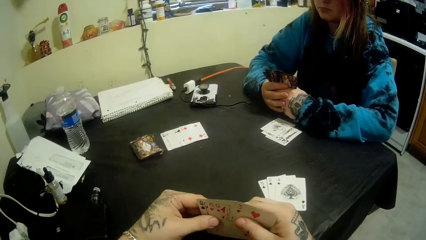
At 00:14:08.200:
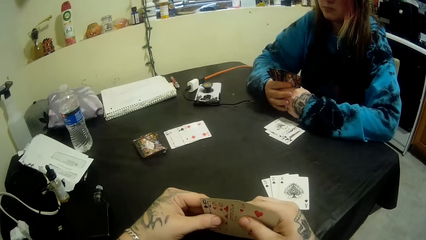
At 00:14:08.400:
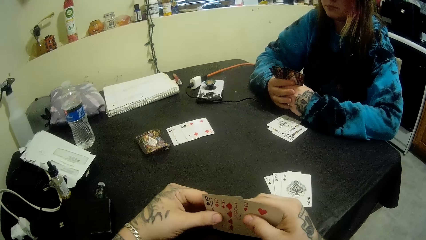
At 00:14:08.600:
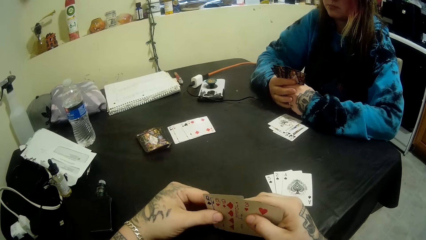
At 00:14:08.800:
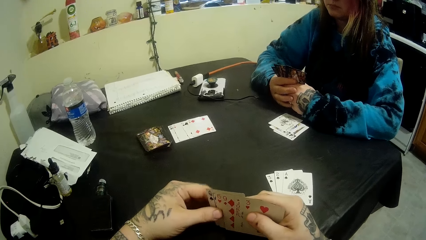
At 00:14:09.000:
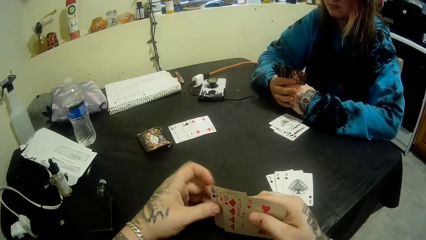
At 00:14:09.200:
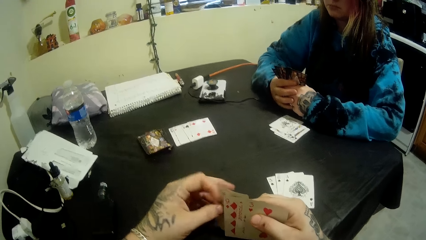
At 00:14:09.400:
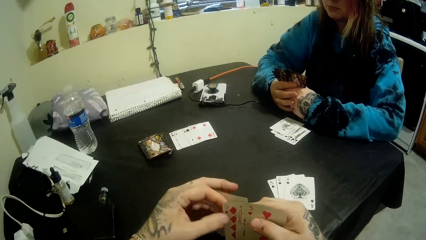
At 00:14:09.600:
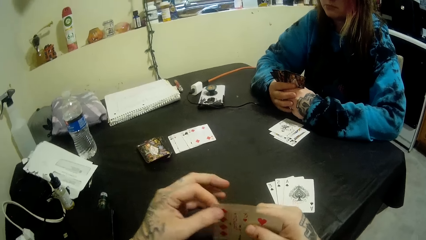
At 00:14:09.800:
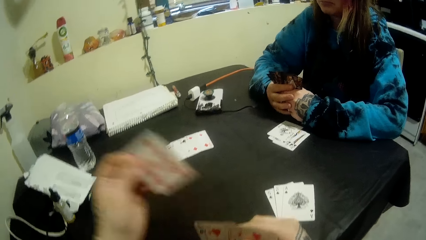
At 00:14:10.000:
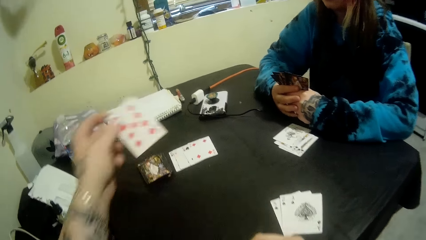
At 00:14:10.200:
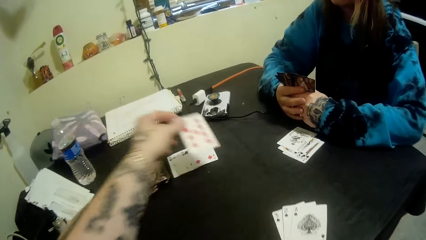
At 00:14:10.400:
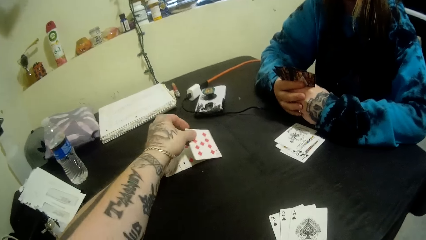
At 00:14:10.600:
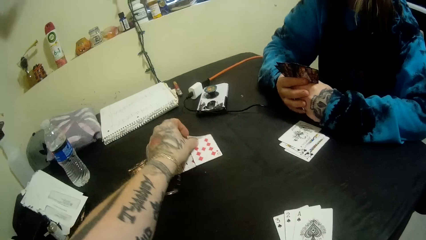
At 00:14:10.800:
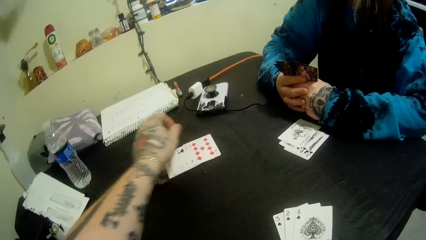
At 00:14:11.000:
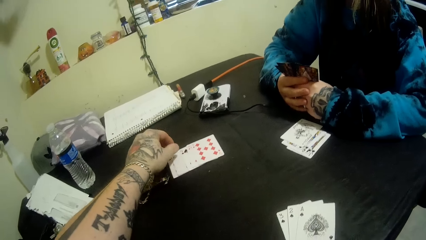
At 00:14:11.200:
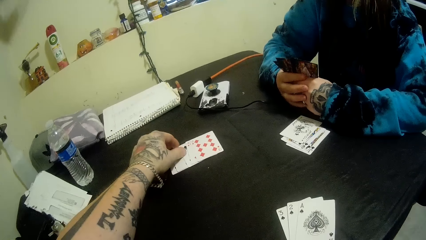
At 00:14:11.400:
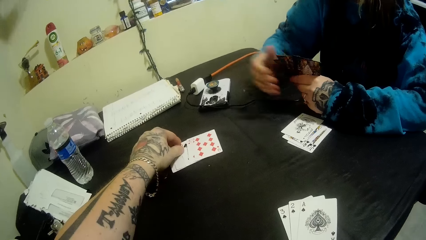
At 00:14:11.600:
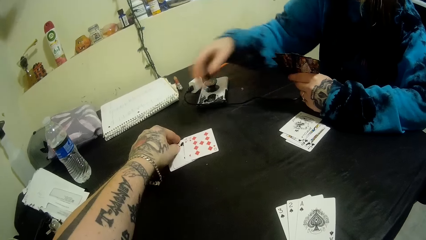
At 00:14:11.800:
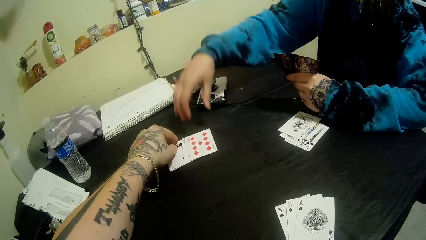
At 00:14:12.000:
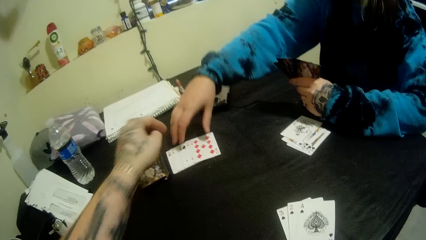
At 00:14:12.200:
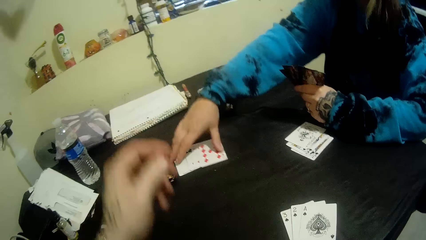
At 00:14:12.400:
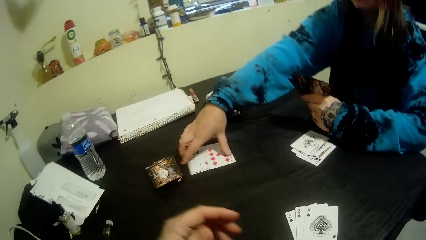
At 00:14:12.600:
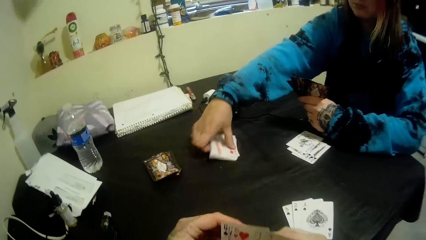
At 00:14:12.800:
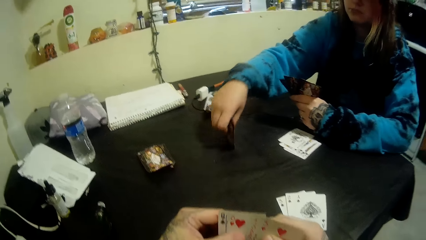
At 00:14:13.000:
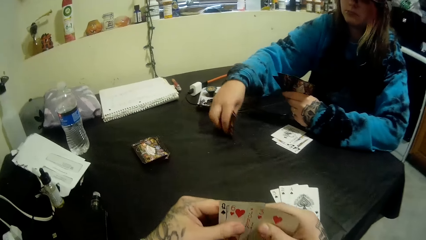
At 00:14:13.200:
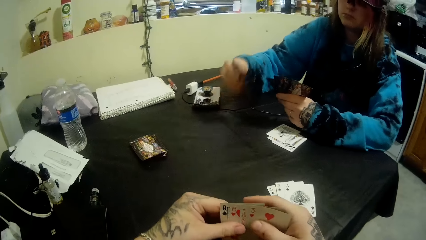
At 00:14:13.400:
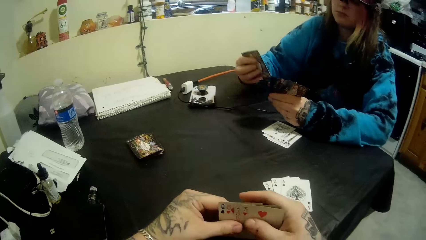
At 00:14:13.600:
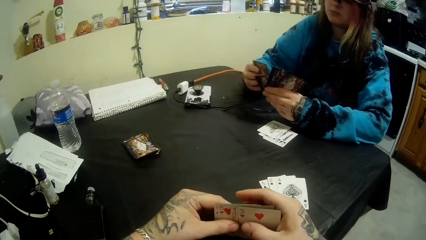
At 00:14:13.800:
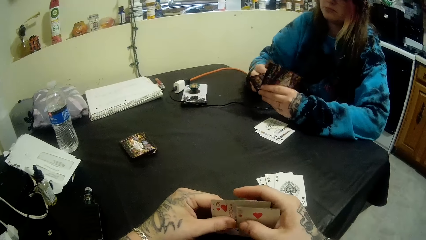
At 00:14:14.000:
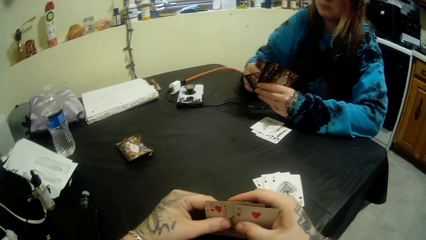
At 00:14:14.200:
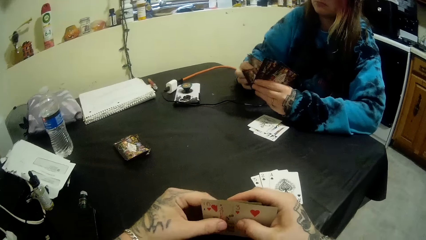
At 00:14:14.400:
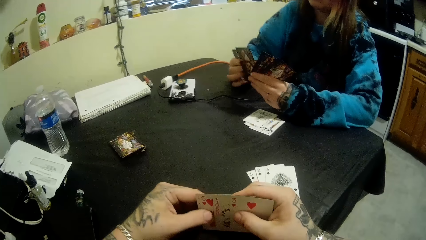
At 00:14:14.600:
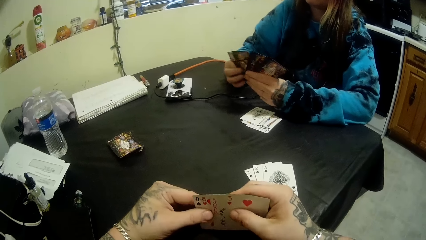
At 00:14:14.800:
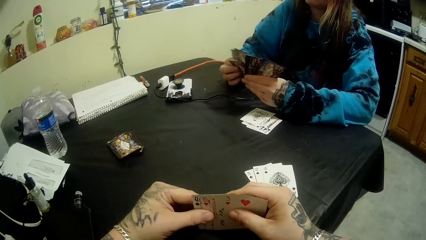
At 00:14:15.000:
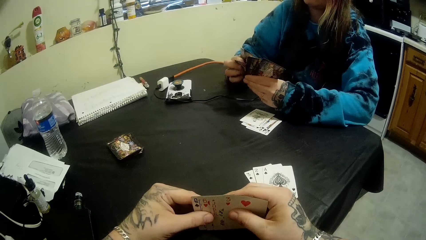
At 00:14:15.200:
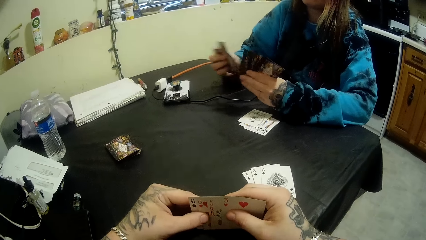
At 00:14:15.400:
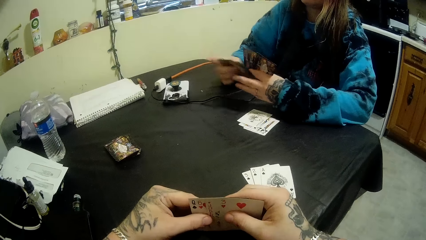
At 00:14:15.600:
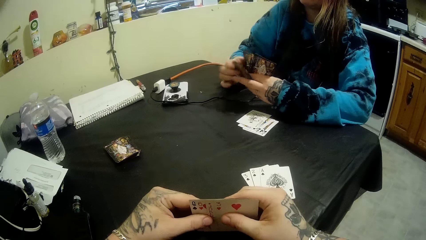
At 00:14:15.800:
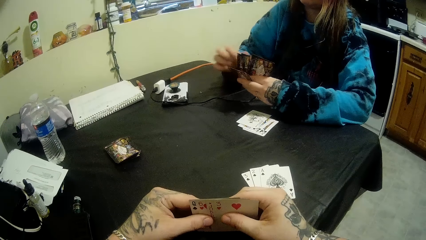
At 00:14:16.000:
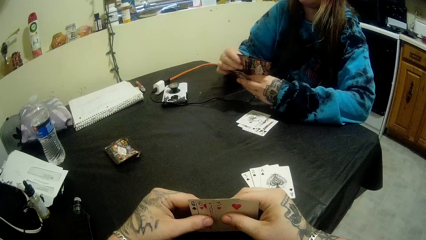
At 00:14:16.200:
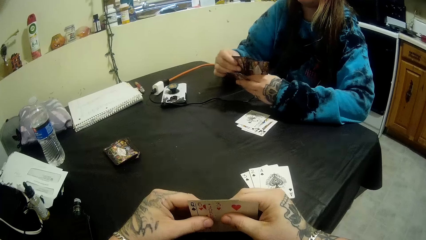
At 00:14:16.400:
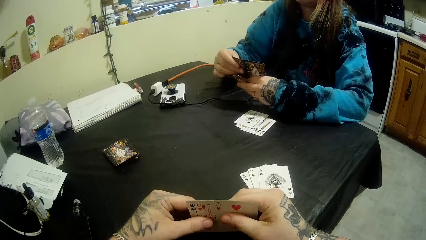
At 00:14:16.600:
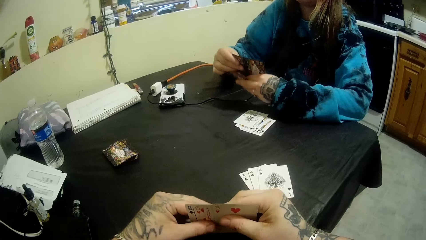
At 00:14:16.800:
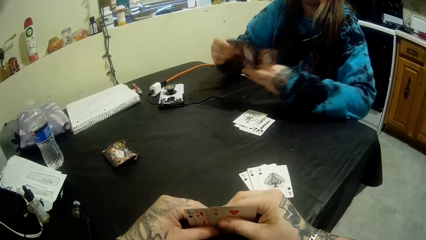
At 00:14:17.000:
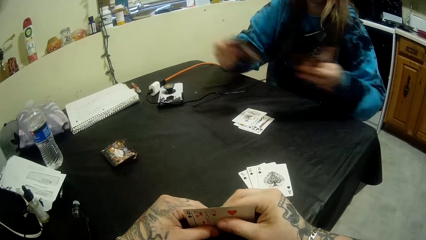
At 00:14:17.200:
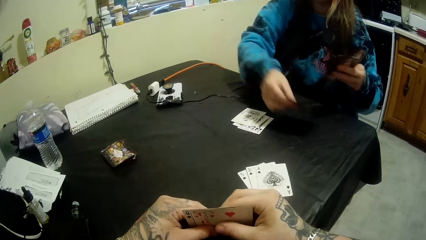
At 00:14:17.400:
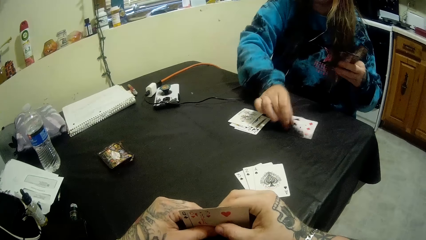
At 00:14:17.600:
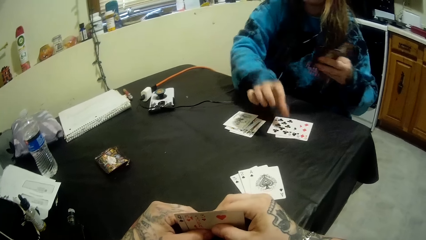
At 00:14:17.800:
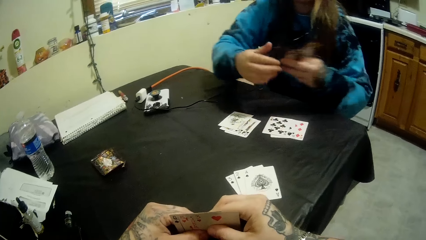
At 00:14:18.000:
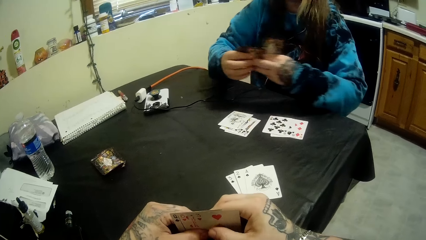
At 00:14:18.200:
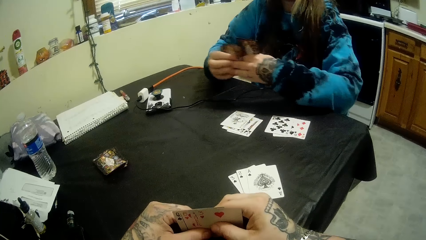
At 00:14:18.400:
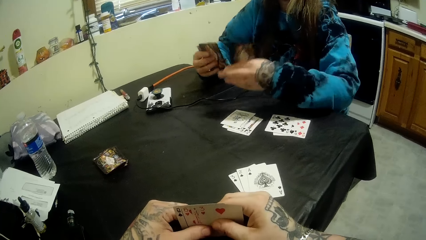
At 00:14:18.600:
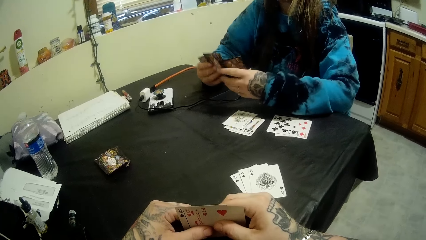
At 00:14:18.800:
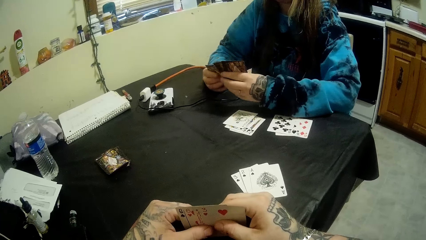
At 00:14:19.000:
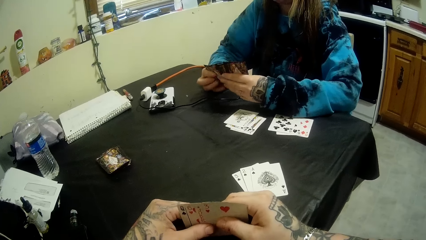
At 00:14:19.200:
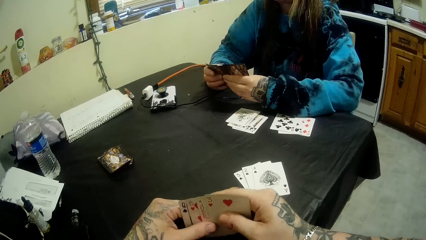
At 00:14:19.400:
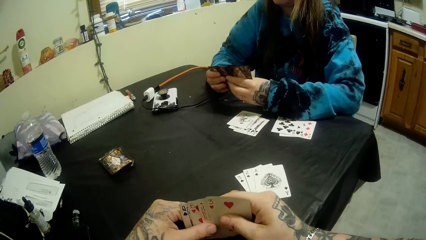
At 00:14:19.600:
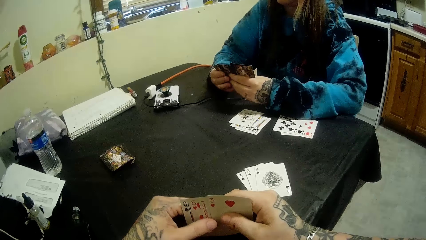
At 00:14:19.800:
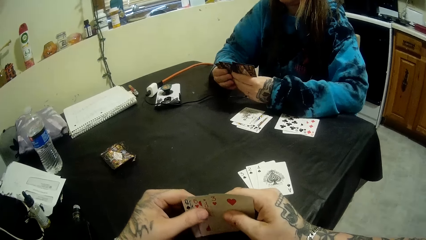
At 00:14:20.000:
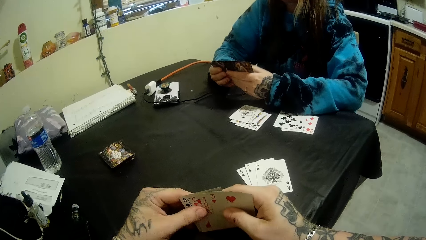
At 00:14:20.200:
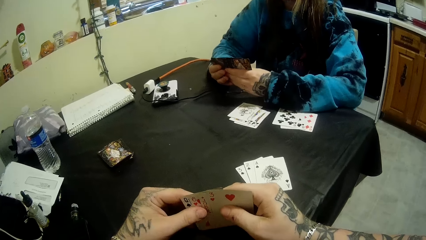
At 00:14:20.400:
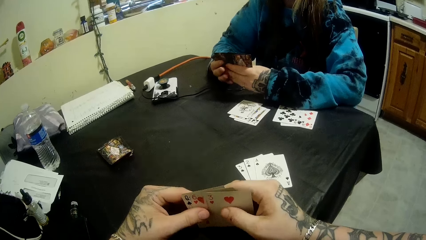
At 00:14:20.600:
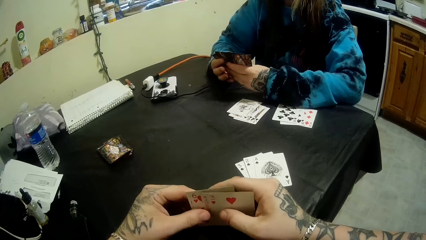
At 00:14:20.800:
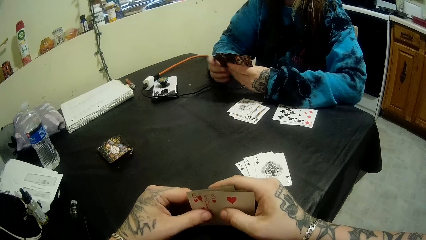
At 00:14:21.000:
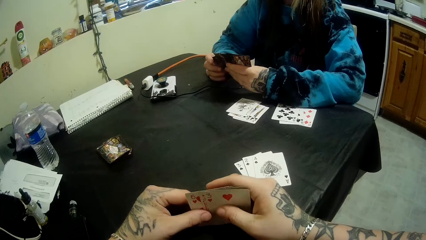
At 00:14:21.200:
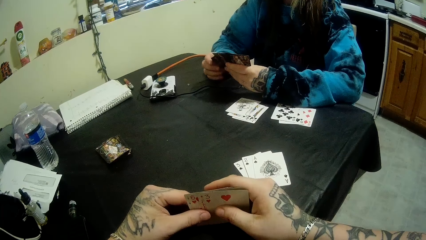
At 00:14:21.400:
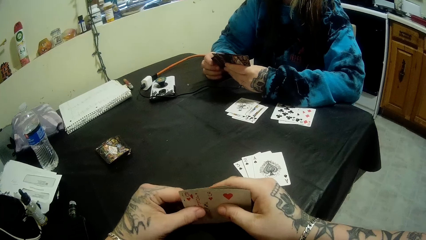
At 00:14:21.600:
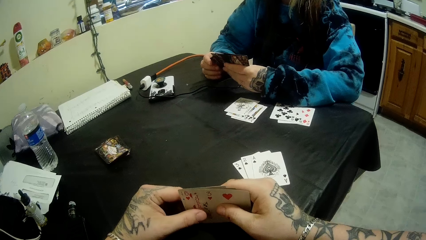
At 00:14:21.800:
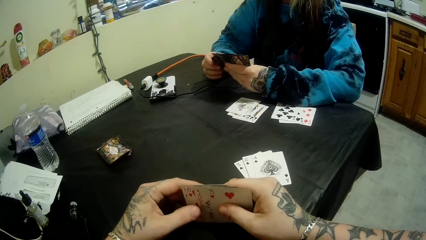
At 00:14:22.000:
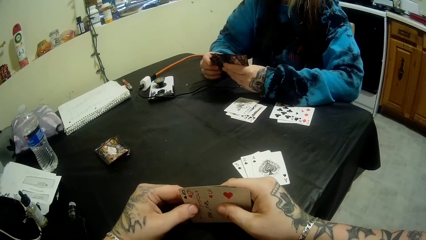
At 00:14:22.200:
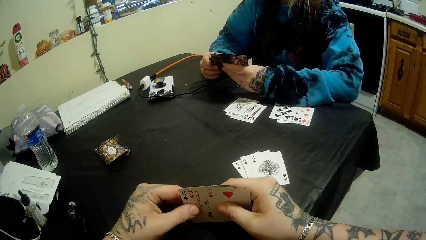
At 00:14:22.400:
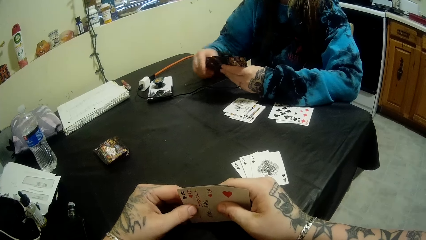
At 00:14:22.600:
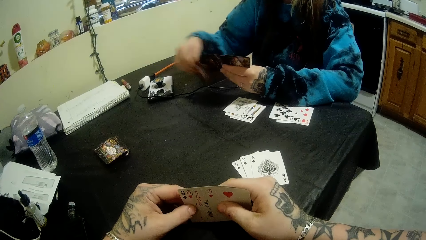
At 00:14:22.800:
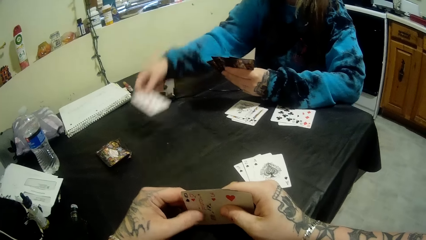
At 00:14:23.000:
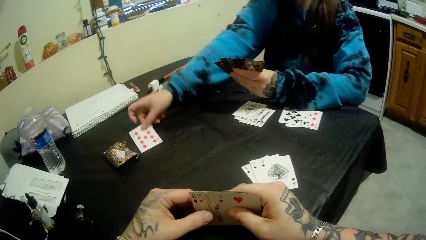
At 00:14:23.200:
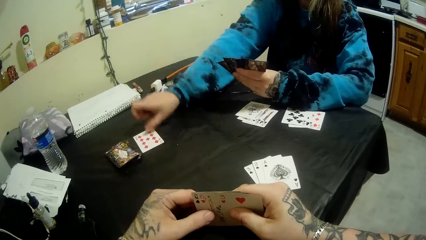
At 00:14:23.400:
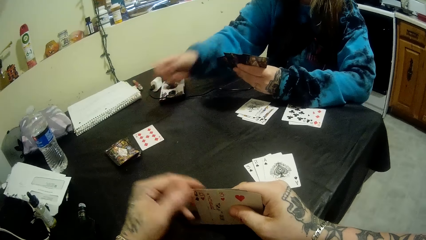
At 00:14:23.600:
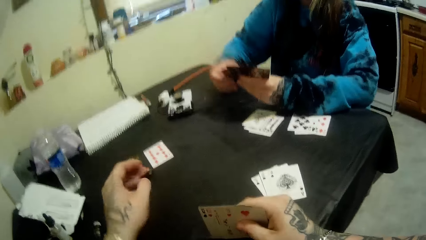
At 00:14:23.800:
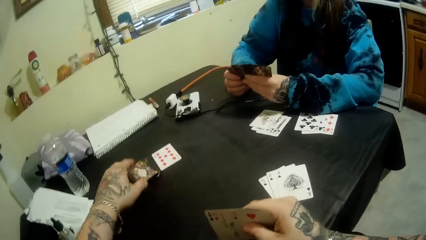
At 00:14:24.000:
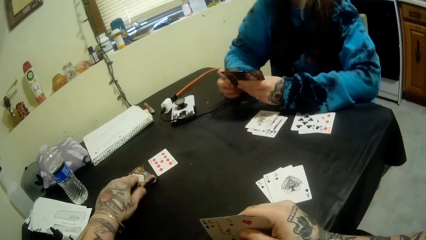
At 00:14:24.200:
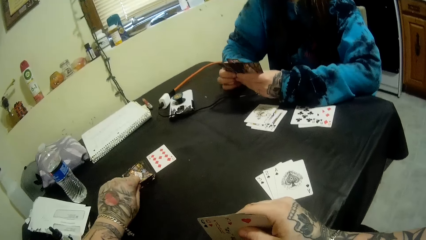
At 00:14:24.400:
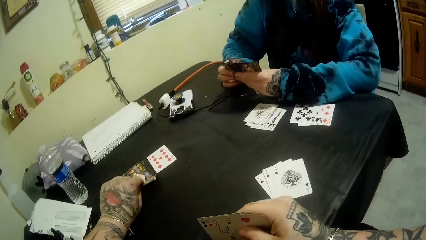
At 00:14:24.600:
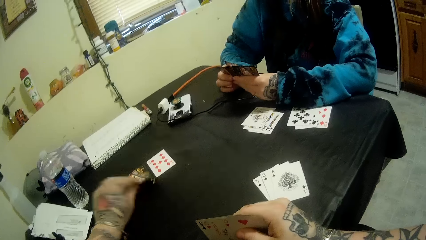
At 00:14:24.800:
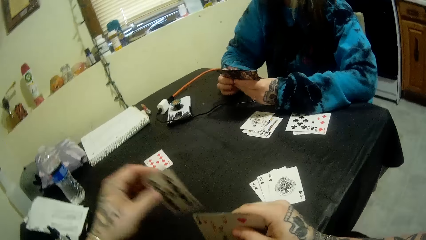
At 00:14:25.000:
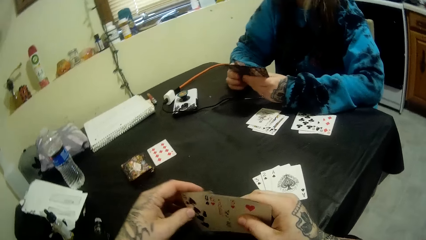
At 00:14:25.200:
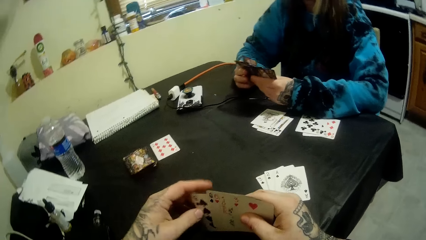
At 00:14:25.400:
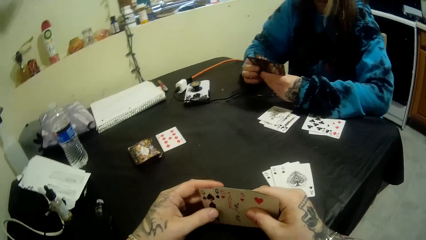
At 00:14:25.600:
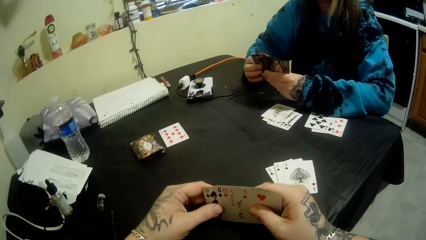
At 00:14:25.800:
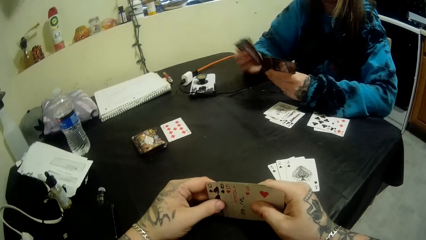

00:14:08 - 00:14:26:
The camera wearer puts another card on the table with his left hand. He adjusts the cards on the table with his left hand. A woman packs some cards on the table with her right hand. The woman picks up a card. The camera wearer inspects the cards in his hands. The woman mixes the card. The woman puts some cards on the table with her right hand. The camera wearer inspects the cards in his hands. The woman puts another card on the table with her right hand. The camera wearer picks up another card on the table with his left hand.
